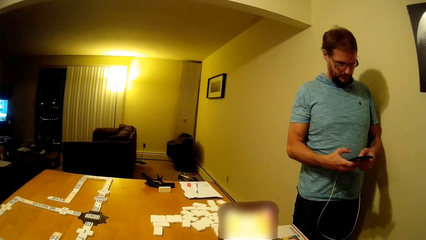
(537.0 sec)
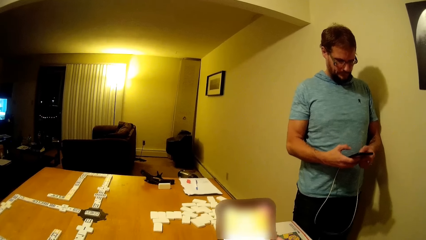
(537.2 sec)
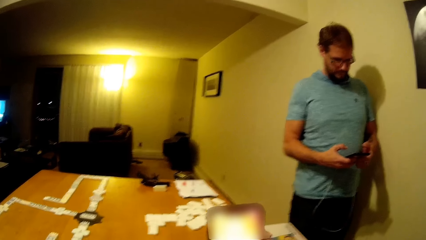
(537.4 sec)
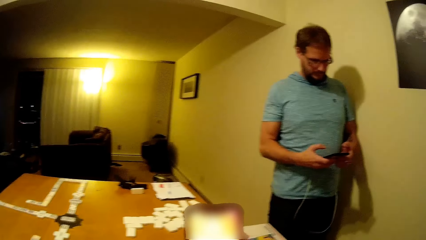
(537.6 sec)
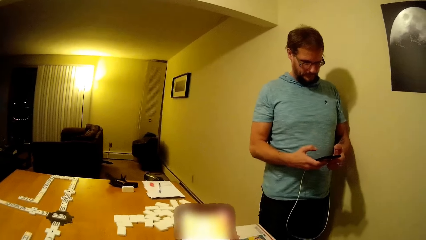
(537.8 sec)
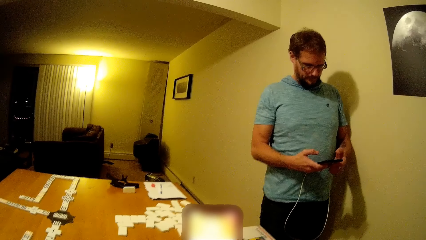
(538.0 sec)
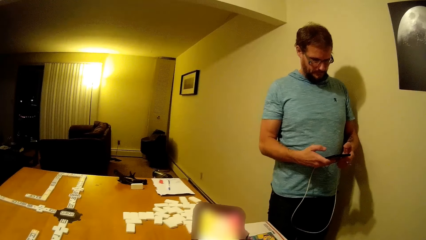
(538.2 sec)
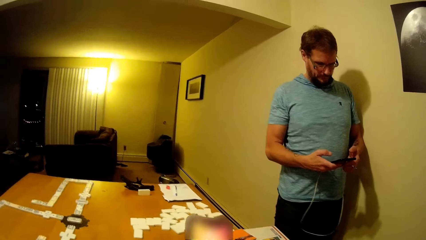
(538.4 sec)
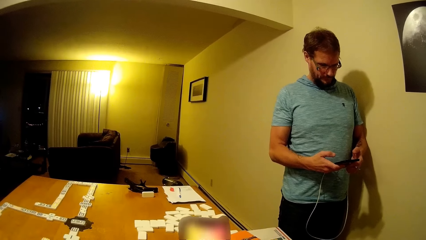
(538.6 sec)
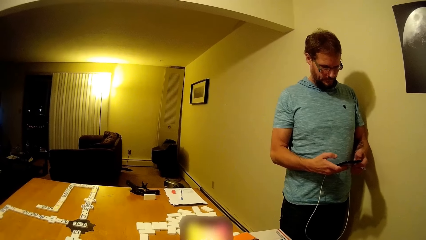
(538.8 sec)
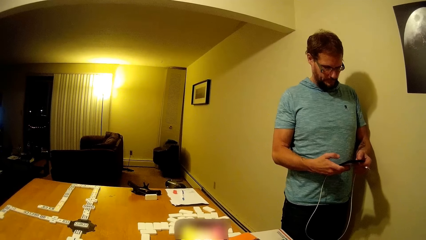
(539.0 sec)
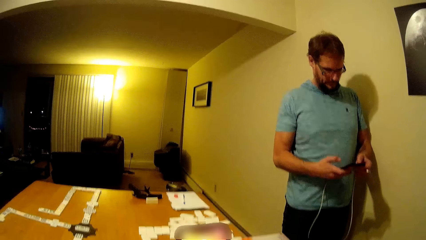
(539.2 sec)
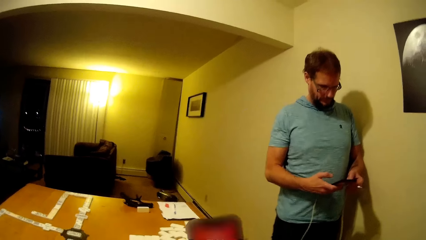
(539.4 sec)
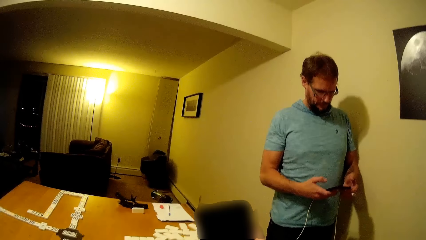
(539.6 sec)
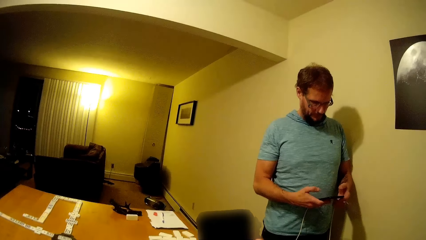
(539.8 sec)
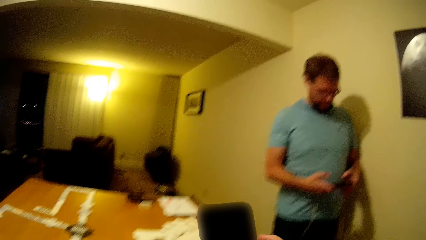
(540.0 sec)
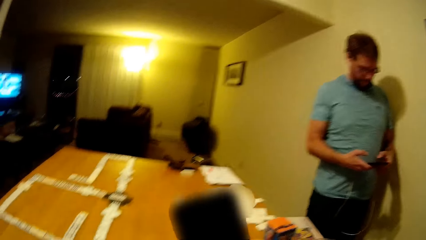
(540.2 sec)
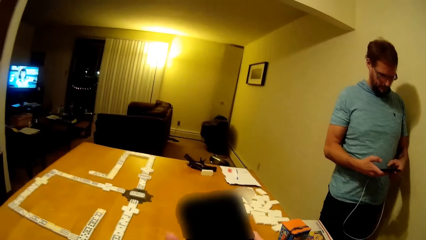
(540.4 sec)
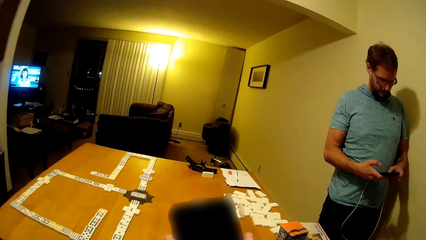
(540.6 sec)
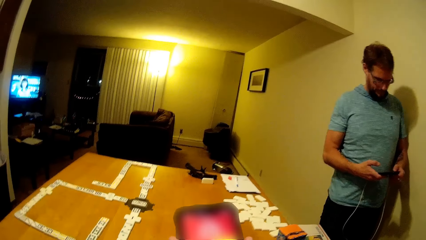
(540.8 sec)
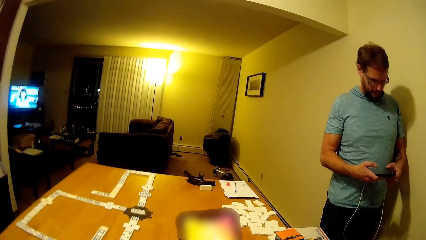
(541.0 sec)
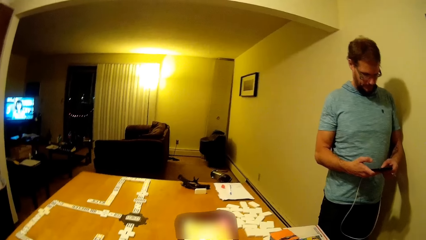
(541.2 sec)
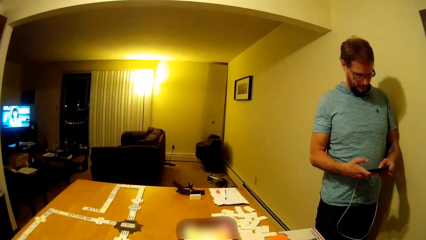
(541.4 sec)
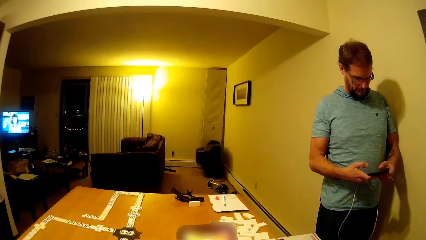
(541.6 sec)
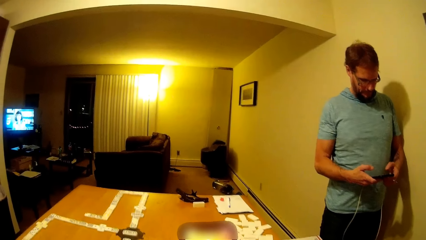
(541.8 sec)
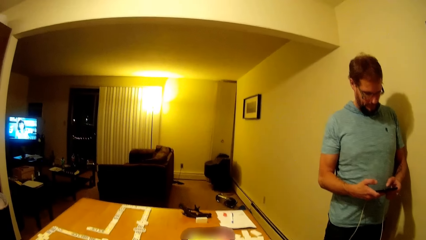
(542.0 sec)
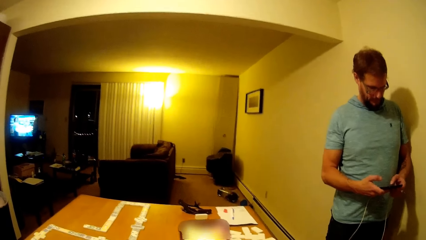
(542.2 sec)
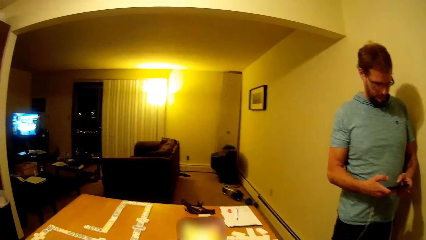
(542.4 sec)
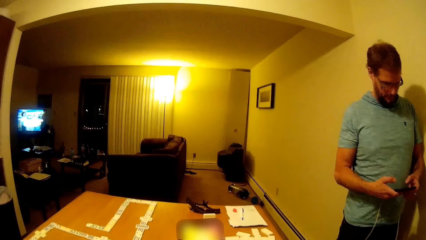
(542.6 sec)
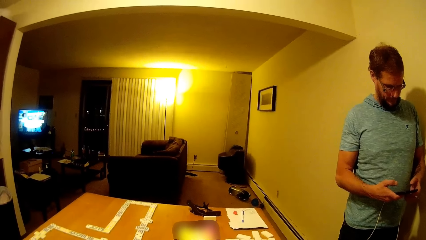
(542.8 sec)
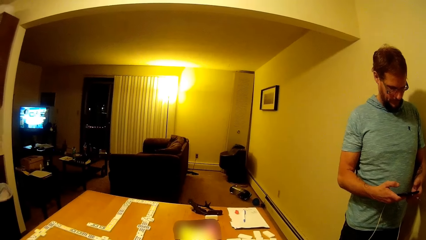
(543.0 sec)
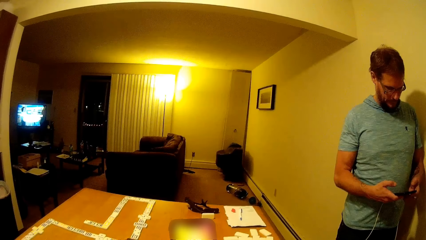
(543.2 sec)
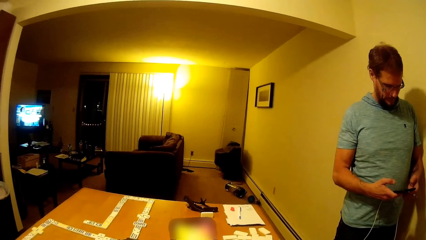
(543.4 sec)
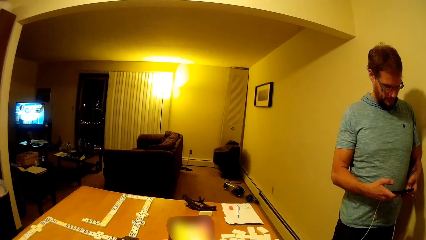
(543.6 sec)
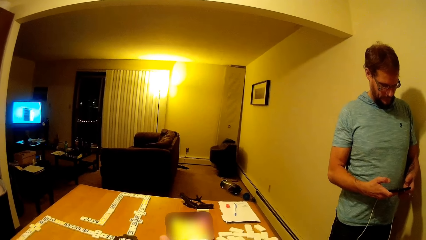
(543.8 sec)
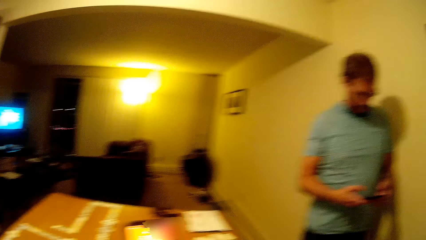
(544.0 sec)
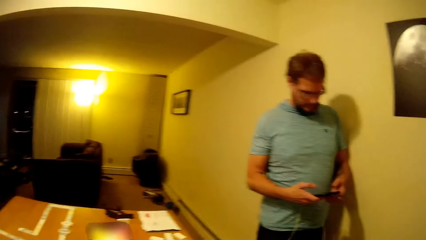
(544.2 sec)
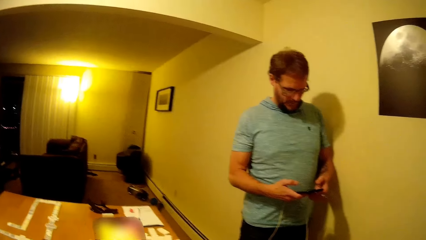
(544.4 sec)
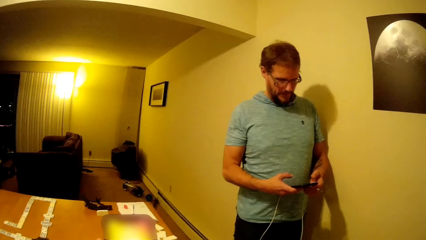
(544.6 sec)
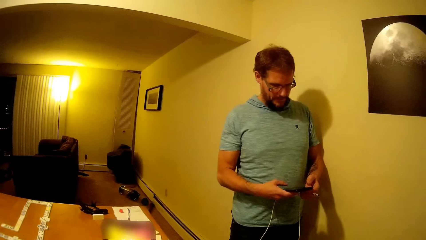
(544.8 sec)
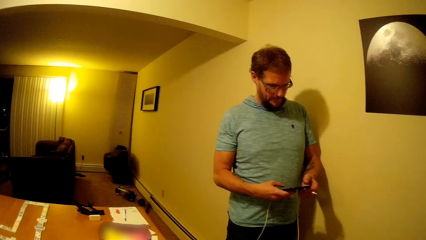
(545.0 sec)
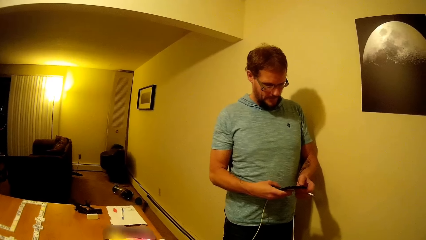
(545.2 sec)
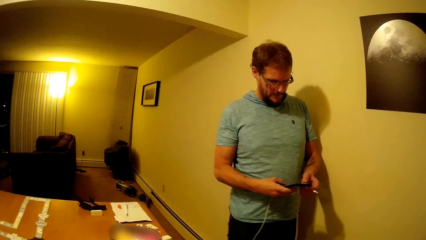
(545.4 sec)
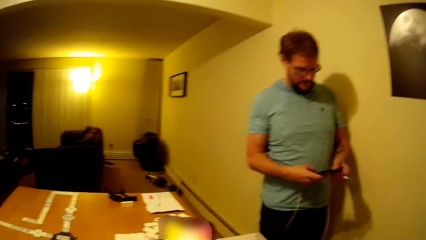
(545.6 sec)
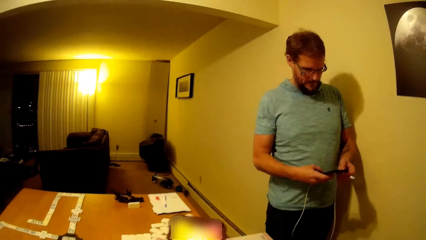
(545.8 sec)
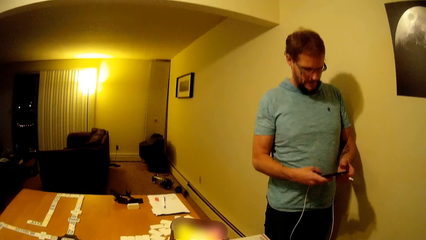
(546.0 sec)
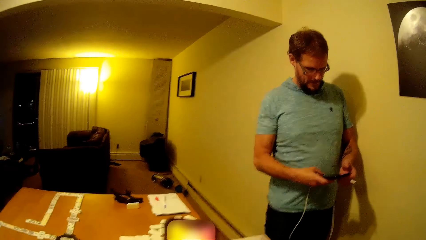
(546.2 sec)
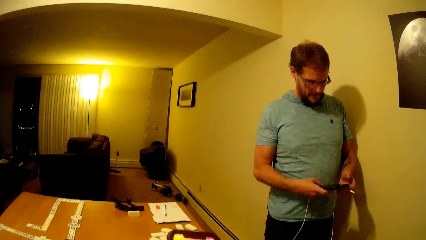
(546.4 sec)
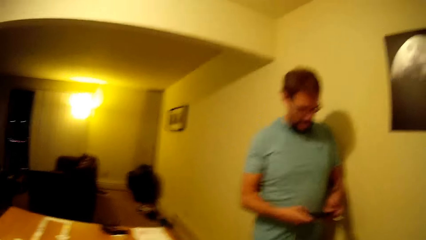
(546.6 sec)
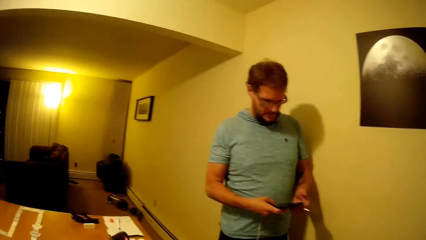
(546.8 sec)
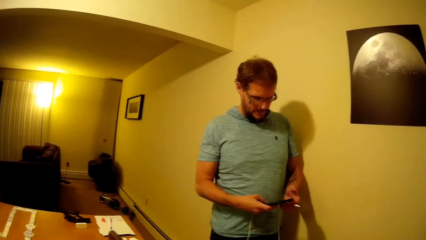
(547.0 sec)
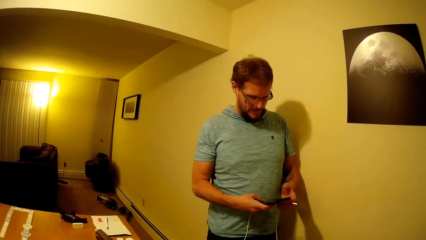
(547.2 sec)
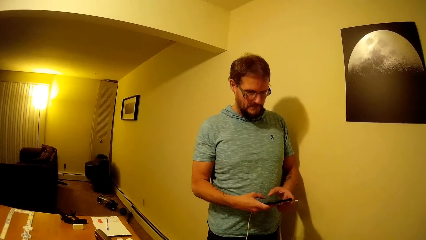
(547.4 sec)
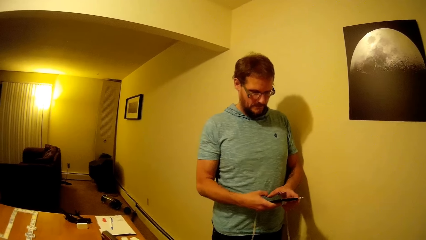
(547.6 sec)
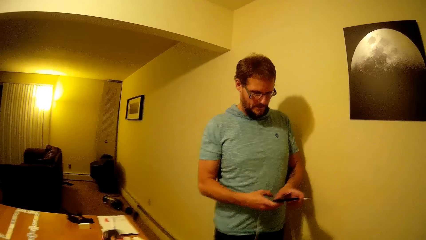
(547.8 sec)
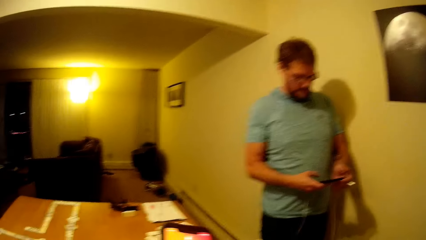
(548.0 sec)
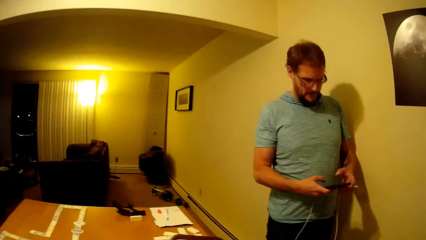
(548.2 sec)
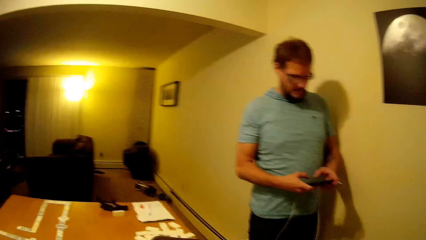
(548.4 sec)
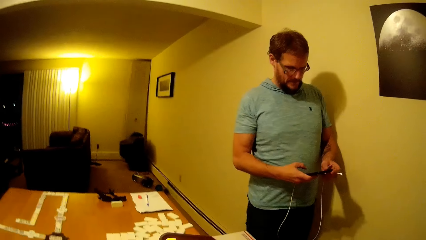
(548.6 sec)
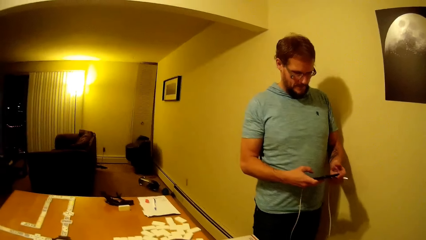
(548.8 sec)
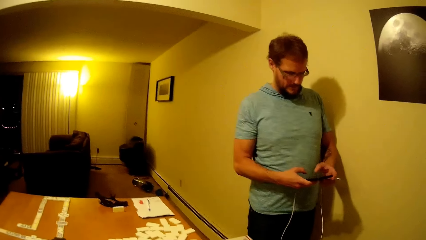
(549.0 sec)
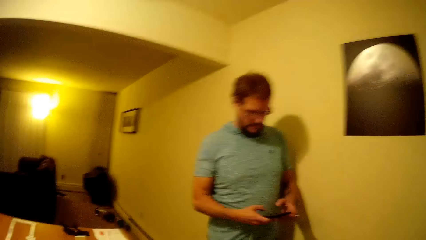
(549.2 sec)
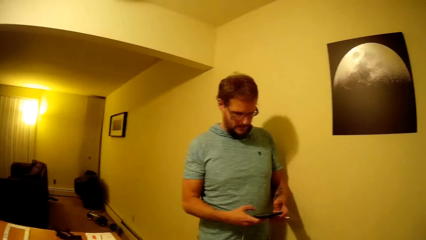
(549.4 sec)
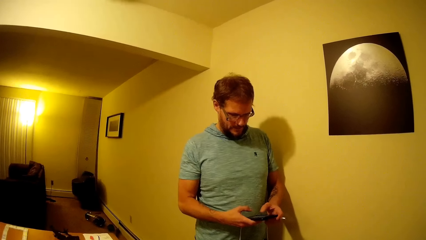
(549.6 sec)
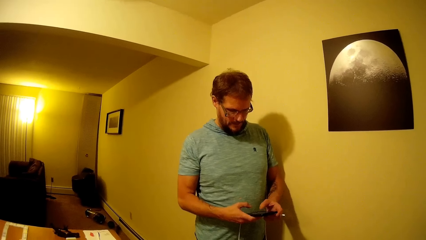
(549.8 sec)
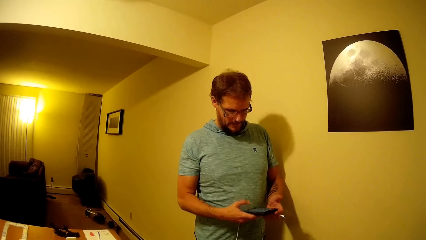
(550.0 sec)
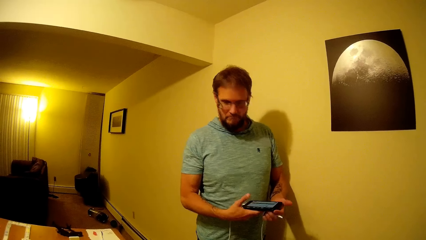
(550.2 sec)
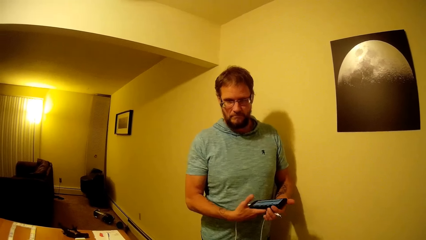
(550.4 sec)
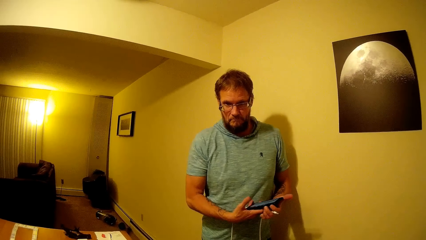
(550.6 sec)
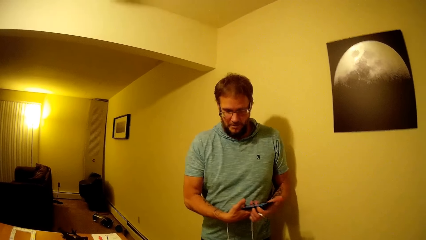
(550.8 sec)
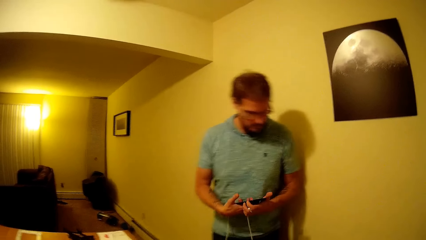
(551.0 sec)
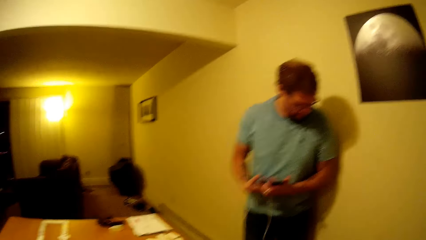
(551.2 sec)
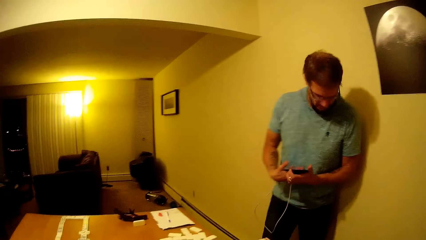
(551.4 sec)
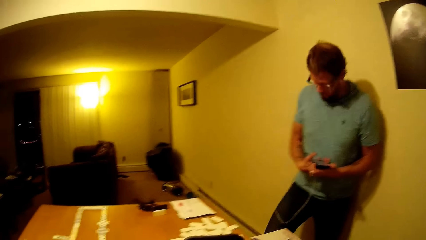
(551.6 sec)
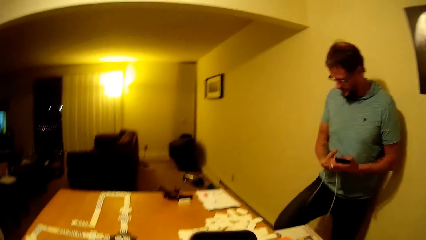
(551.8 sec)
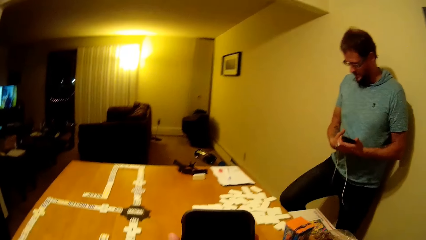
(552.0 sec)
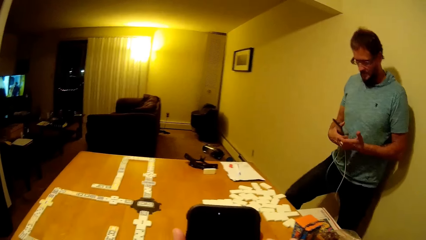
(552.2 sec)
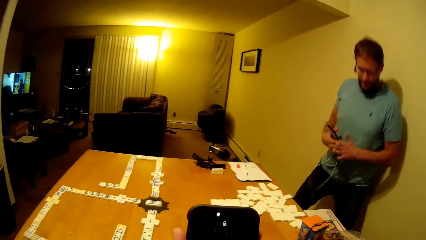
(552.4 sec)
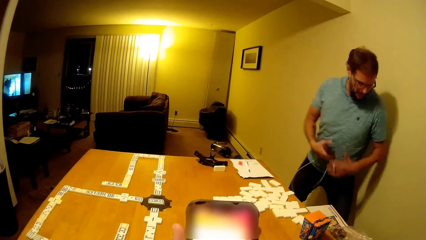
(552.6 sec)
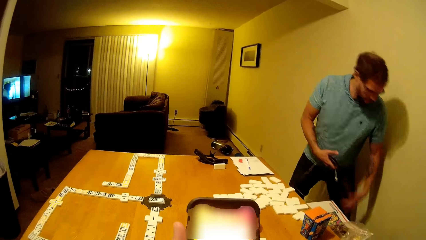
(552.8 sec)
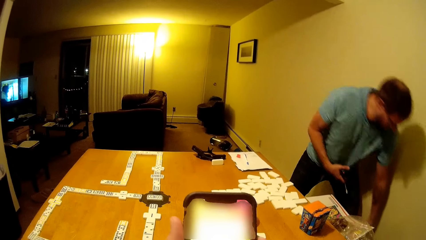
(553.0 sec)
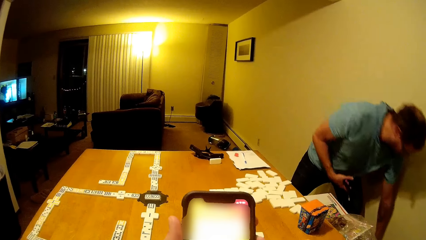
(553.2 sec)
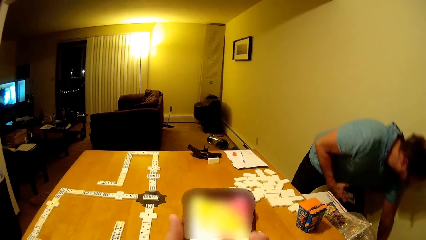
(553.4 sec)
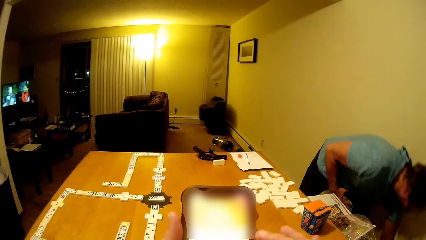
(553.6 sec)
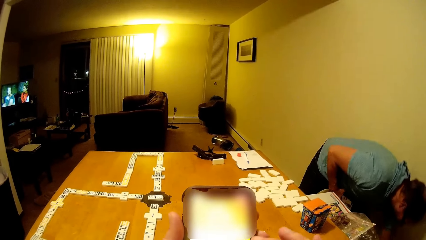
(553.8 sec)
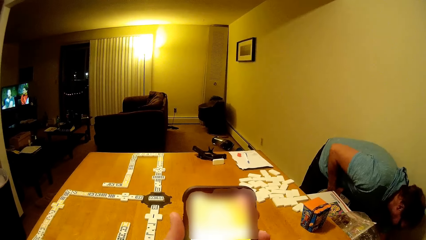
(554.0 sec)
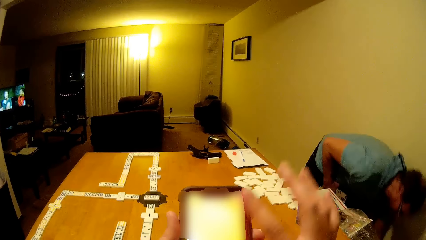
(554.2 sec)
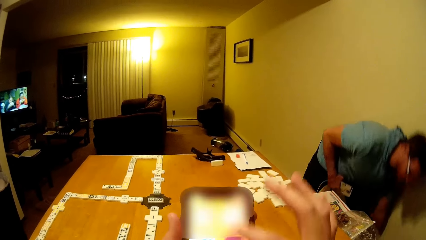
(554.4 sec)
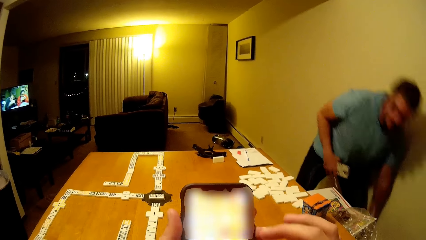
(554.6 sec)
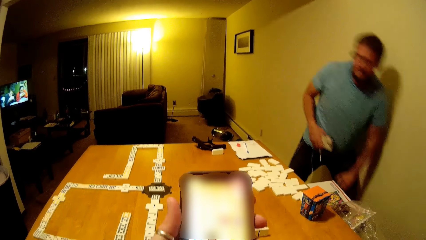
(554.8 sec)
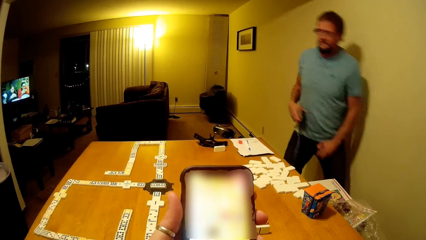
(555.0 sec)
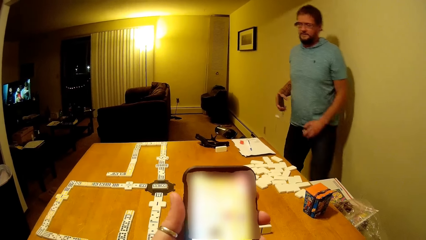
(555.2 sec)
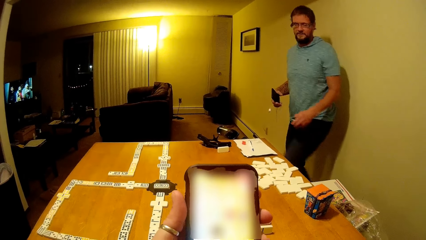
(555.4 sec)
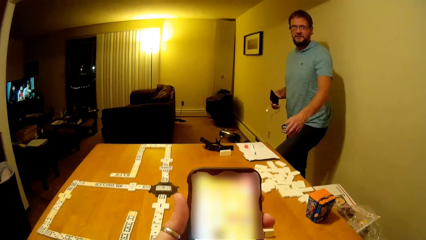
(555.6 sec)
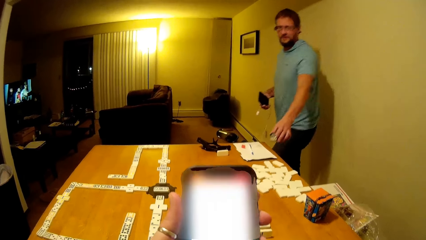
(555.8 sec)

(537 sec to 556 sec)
A man holds the charger. The man operates the phone. The man talks to the camera wearer. The camera wearer talks to the man. The man operates the phone. The man moves towards the chair. The man bends beside the table.
